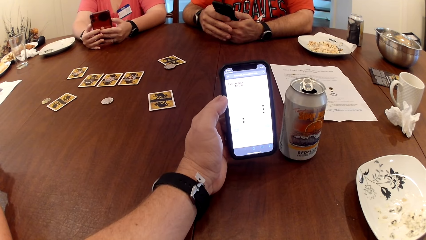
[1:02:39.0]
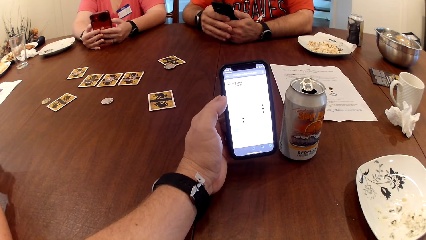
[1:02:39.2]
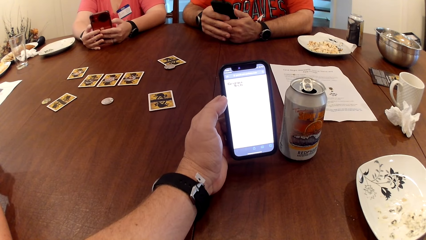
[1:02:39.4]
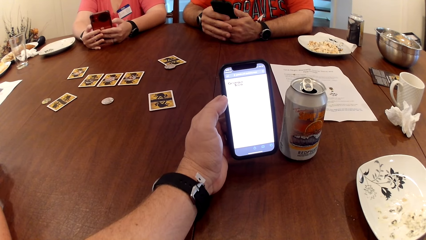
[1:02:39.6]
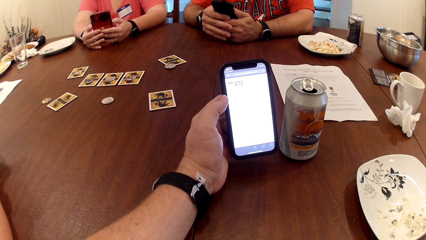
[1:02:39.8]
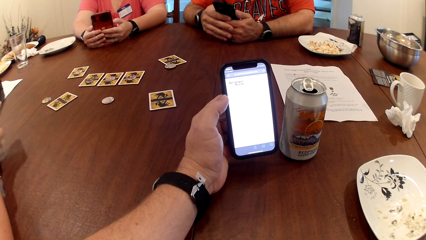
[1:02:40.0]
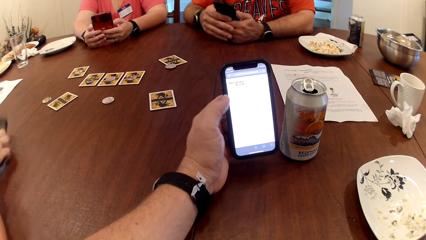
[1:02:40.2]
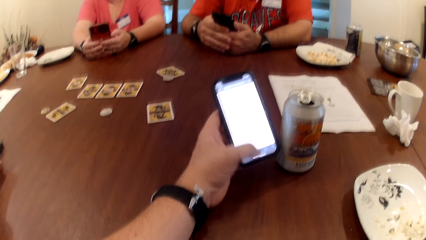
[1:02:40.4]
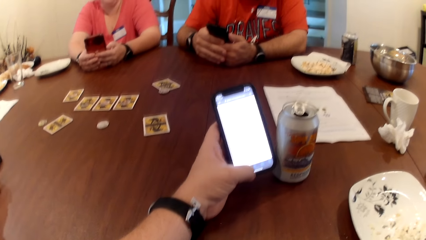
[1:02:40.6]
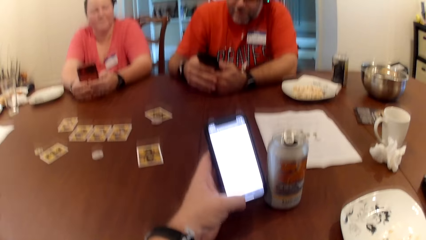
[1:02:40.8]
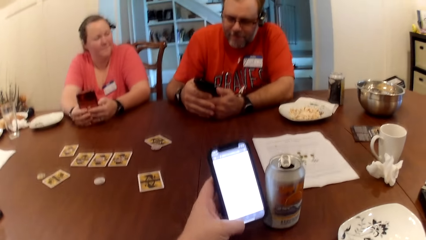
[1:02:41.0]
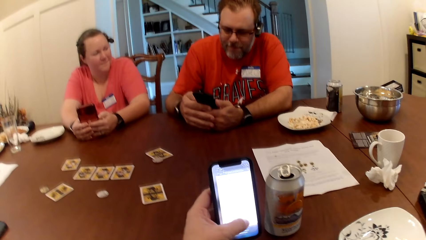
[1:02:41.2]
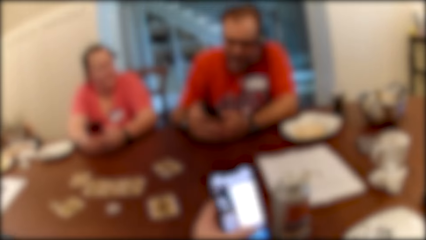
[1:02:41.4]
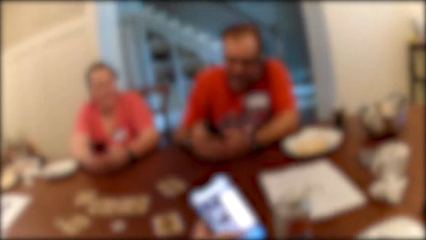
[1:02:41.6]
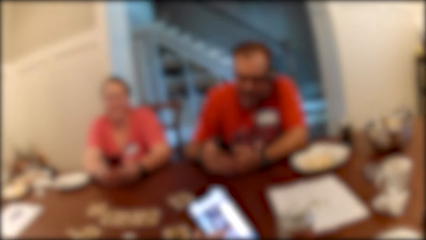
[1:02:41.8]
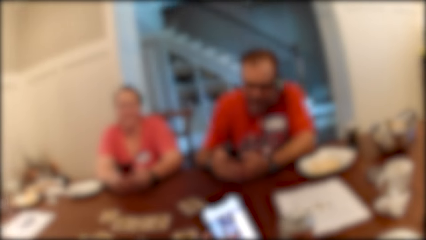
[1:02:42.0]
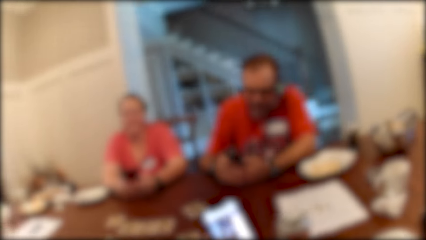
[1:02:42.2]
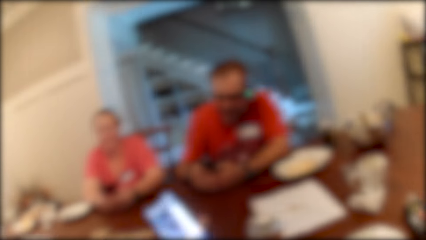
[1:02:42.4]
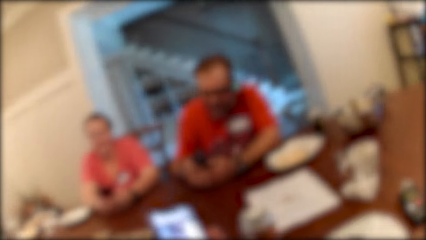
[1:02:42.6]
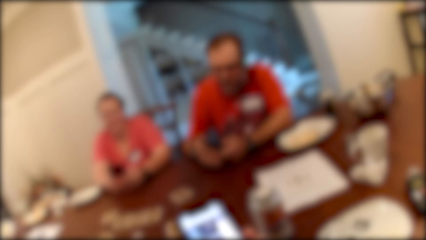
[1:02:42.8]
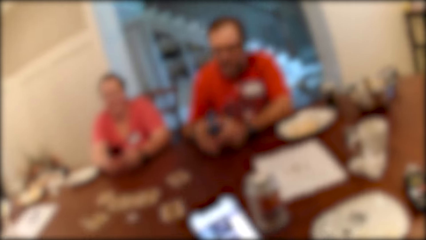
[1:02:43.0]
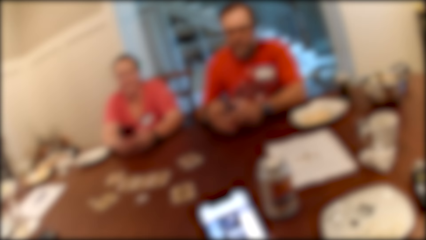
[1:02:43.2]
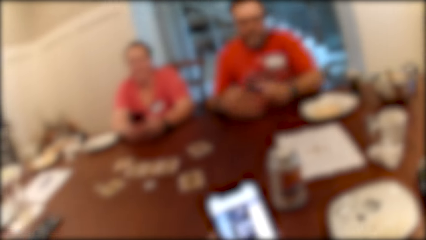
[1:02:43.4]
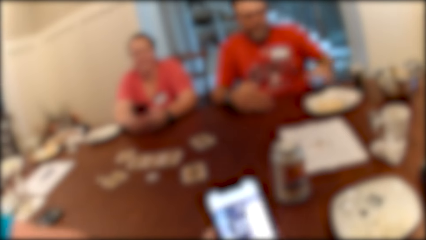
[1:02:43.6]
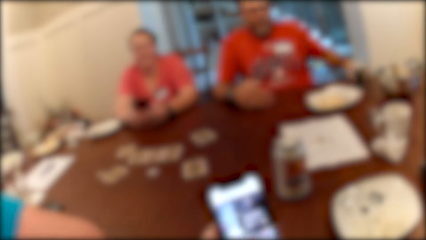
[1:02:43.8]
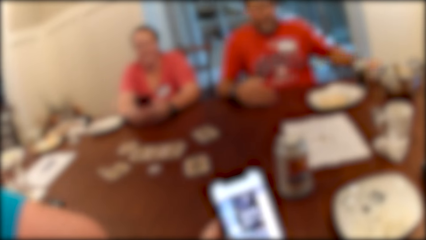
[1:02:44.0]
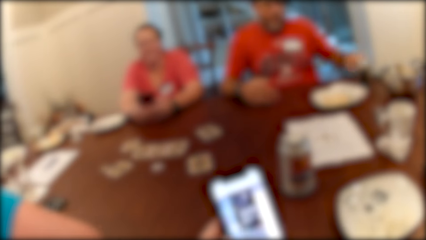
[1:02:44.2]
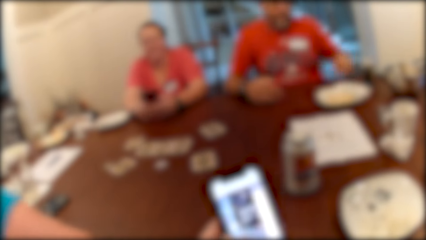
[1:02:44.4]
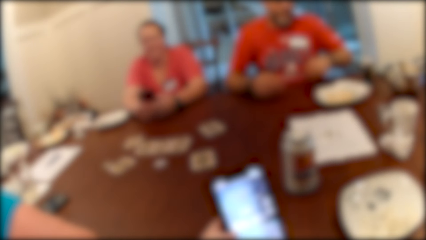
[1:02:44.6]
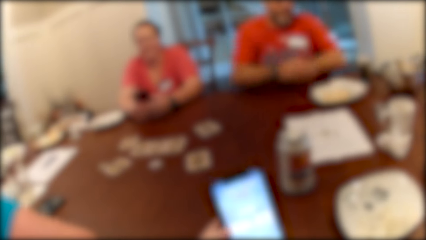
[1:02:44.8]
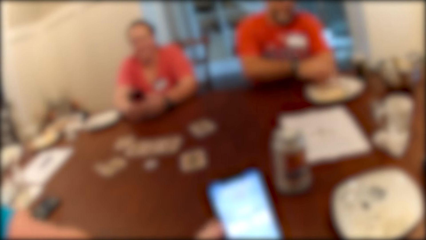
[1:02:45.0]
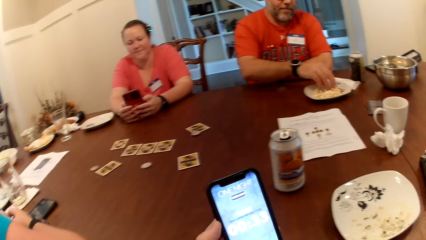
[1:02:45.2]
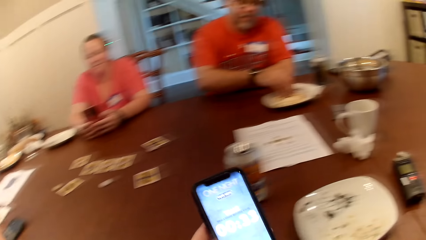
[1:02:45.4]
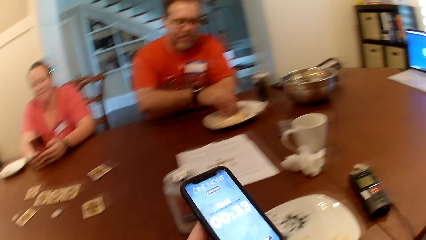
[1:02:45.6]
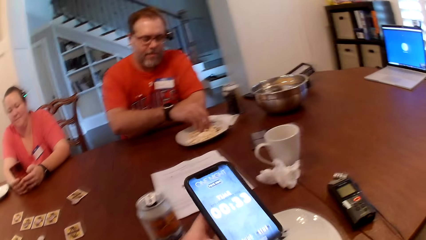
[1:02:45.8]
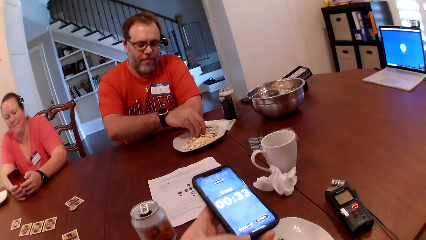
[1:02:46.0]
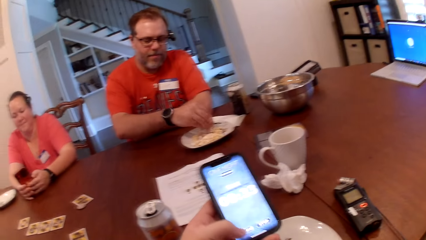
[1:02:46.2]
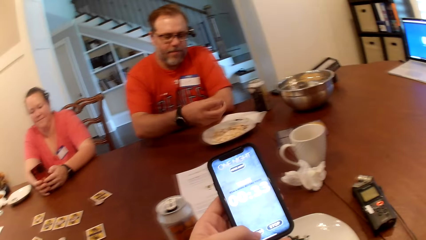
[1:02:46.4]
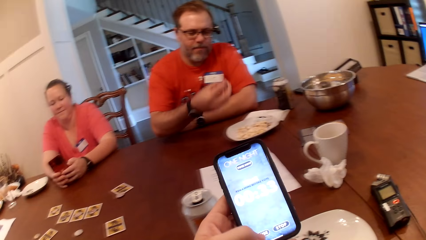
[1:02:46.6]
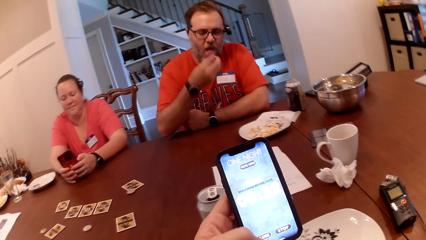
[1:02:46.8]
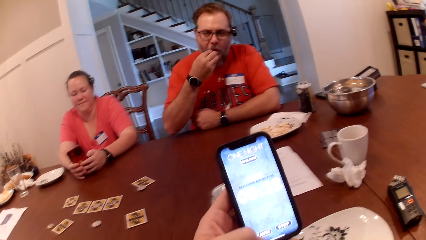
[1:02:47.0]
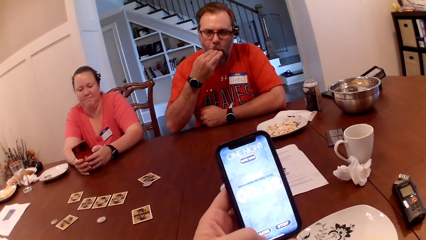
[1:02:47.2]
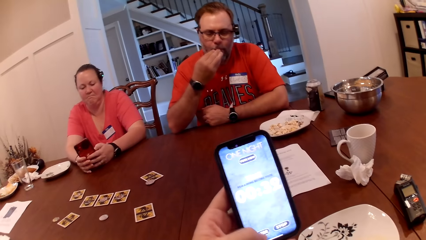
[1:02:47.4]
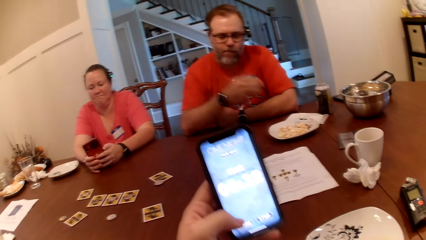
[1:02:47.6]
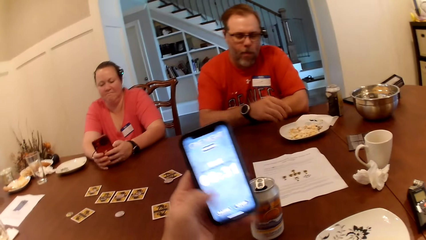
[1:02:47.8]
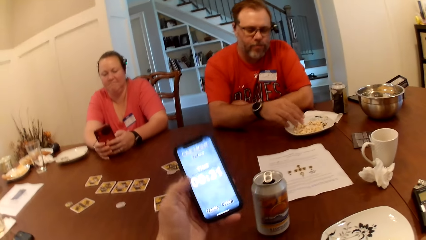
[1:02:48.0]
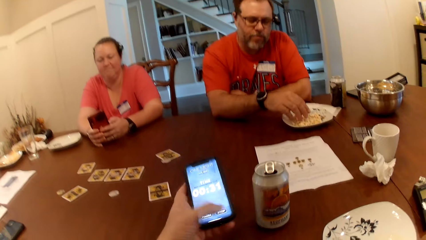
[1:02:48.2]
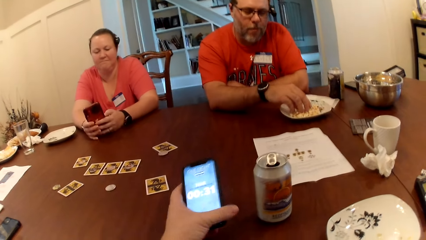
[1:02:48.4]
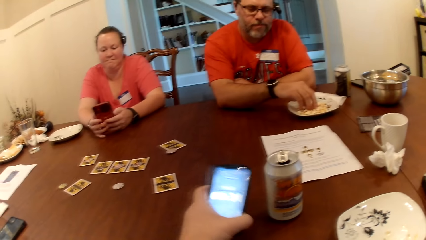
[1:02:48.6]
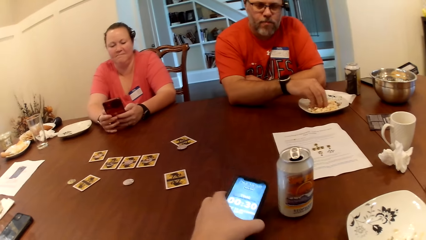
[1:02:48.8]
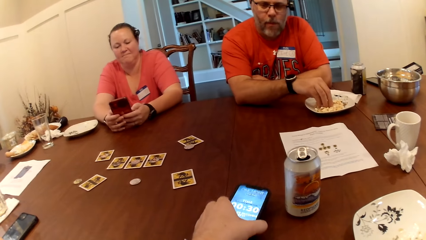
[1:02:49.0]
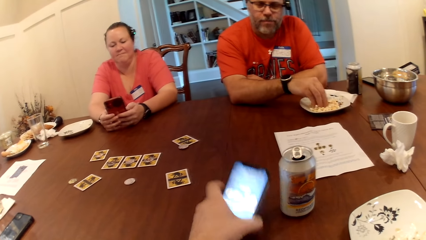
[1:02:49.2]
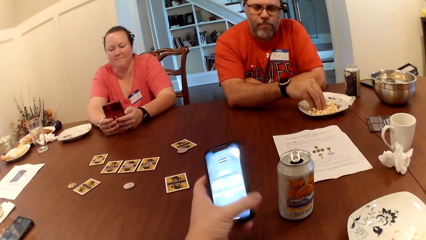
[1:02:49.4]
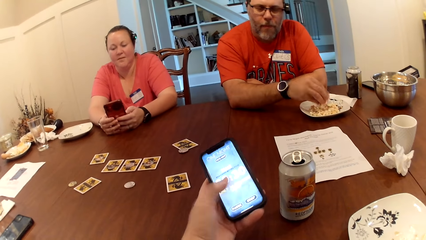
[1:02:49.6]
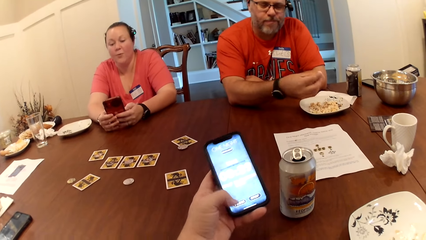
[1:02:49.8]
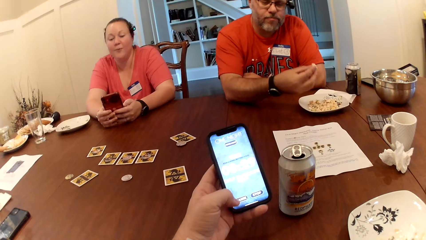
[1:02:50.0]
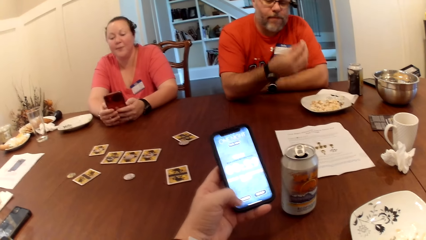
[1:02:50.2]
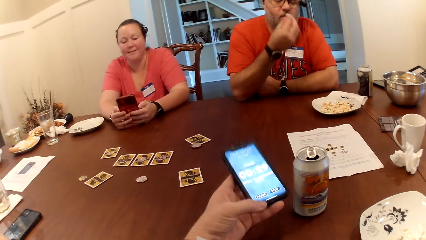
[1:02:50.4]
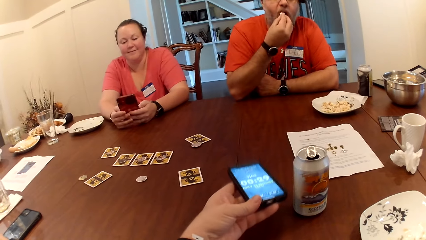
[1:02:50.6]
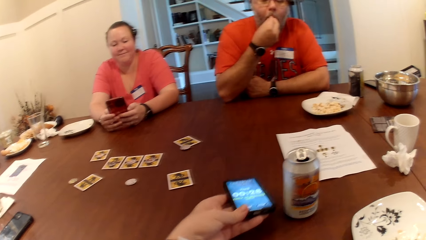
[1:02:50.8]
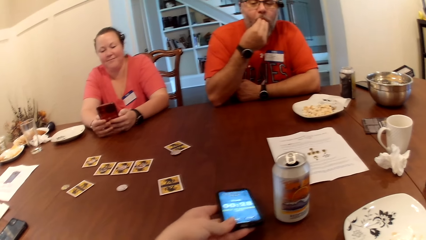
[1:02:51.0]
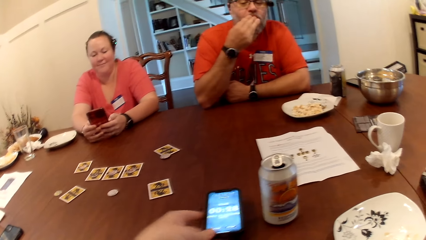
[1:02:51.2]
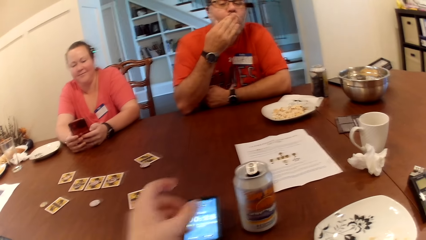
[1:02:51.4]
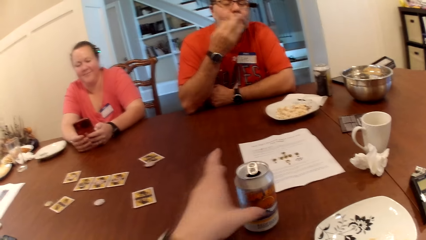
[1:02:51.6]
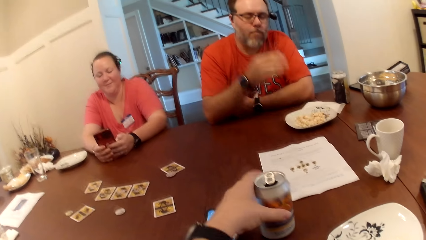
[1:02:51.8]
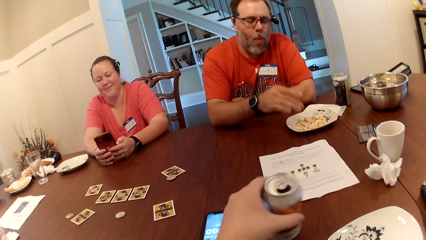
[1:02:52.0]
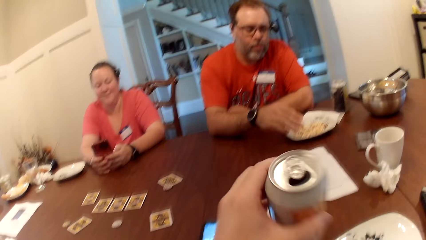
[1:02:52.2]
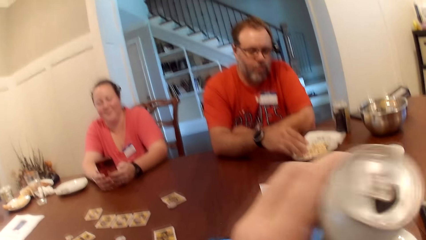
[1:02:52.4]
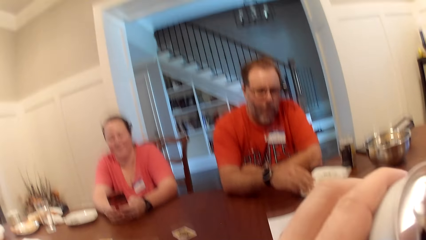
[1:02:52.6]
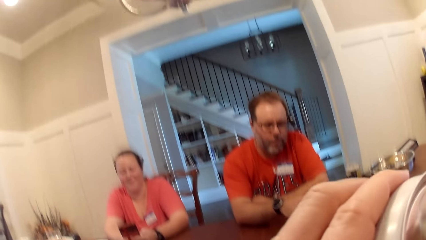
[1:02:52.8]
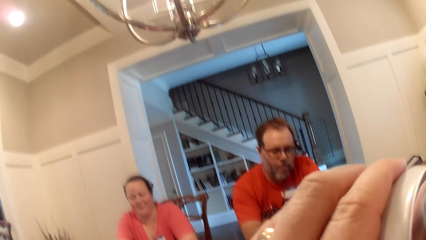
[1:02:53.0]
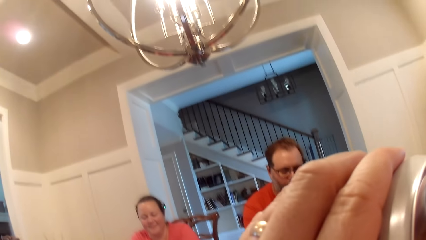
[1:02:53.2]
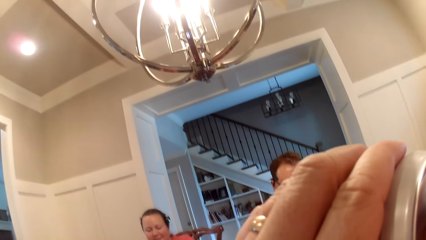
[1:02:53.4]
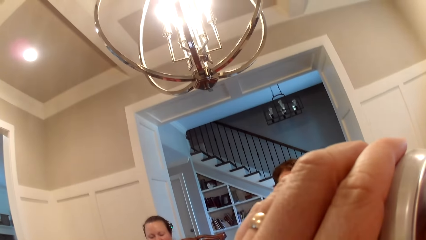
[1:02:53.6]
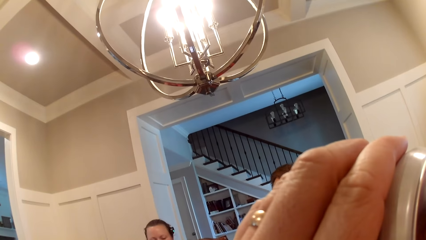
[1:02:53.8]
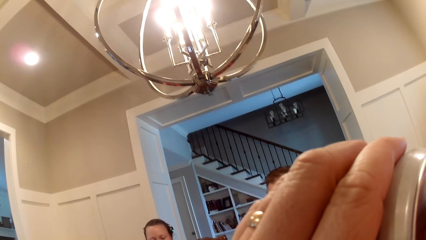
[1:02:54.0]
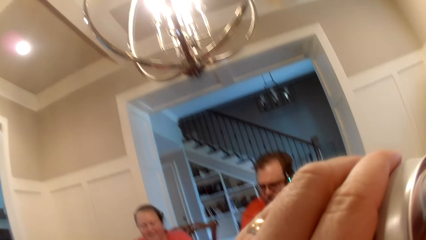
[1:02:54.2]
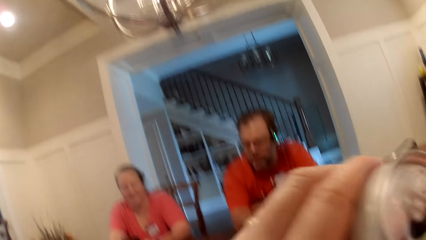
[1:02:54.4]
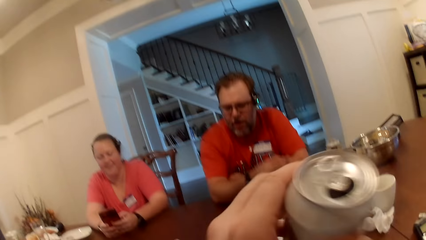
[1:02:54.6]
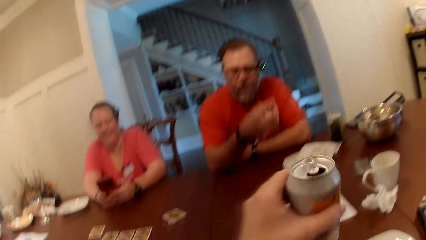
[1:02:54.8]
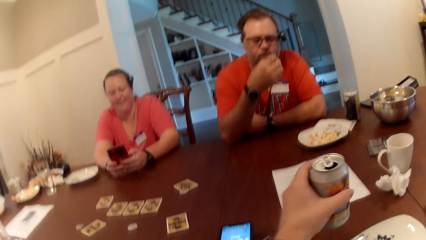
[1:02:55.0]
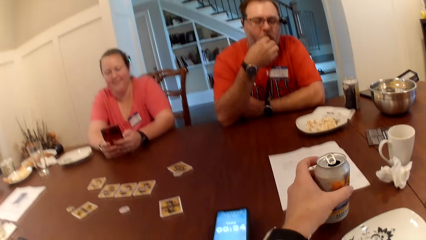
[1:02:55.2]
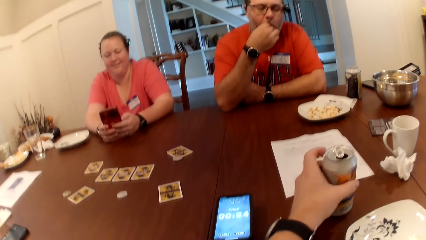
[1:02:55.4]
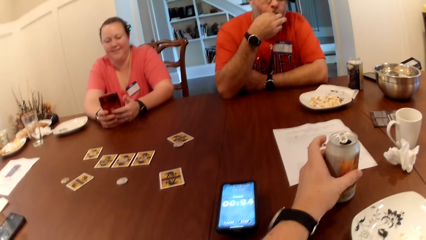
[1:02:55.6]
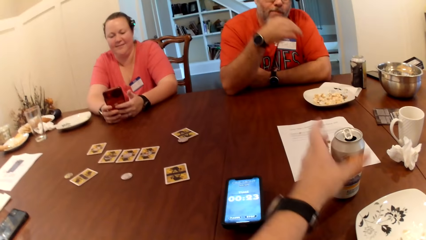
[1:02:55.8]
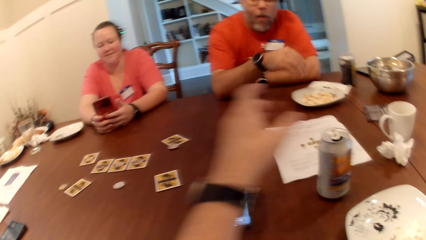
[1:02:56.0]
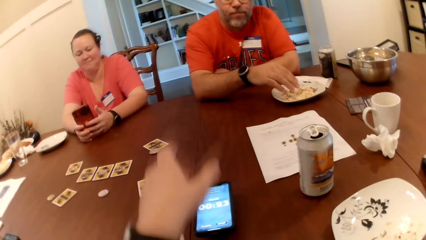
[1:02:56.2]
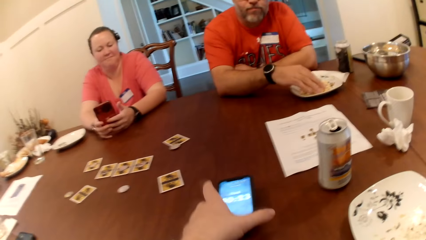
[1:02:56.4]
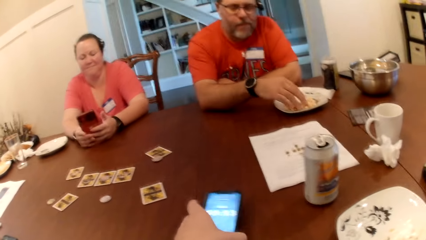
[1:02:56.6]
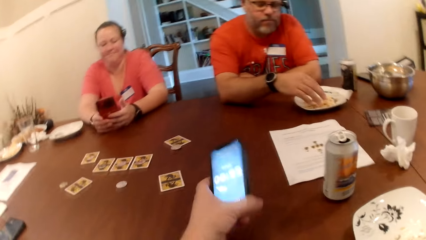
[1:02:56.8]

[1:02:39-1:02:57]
The woman drops the phone in her hands on the table. The man drops the phone in his hands on the table with his left hand. The man takes the snack or popcorn from the bowl on the table with his right hand into his mouth. The man eats the popcorn. The man takes the popcorn. The camera wearer drops the phone in his left hand on the table. He uses the phone. The man eats the popcorn. The camera wearer puts the phone on the table. He picks a can drink on the table with his left hand. The man takes the popcorn. The camera wearer drinks the can drink in his left hand. The man eats the popcorn. The camera wearer drops the can drink in his left hand on the table.
